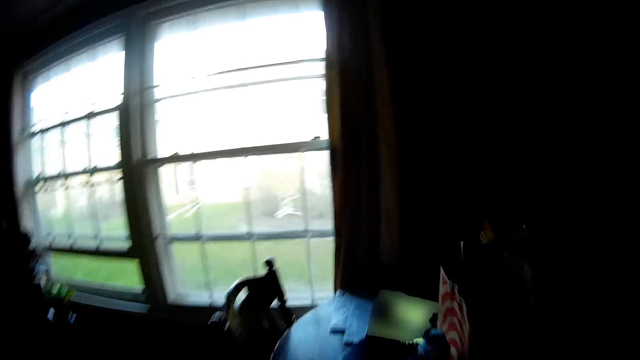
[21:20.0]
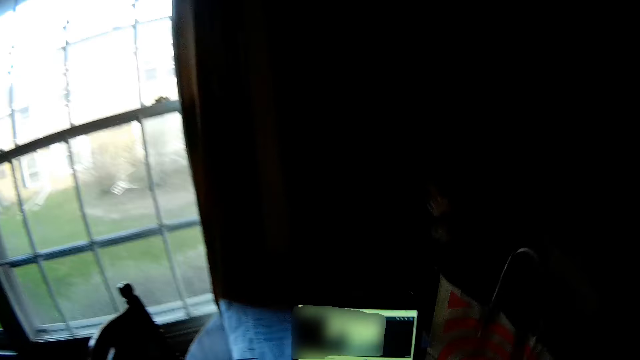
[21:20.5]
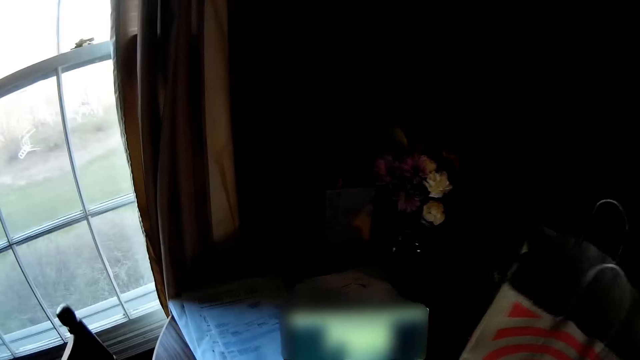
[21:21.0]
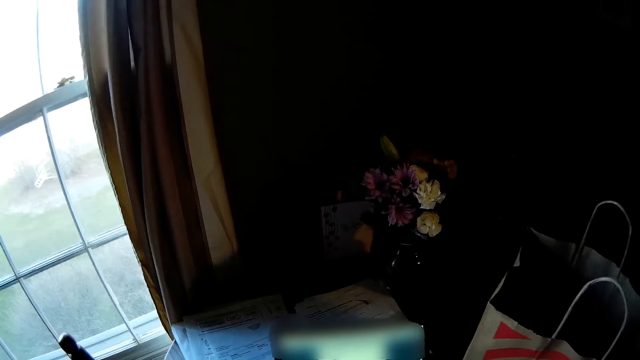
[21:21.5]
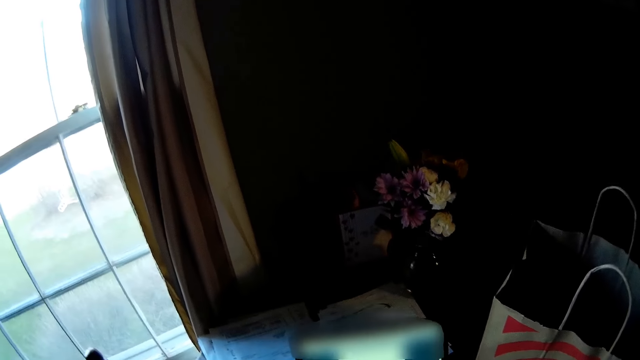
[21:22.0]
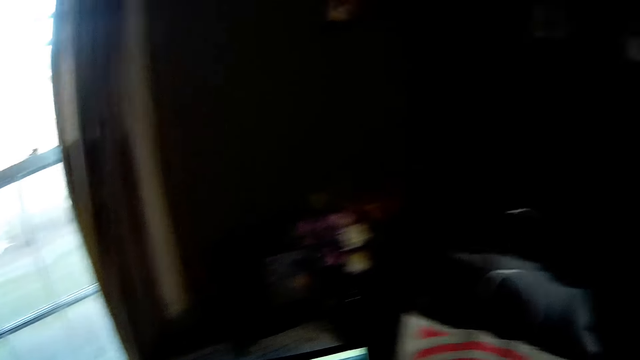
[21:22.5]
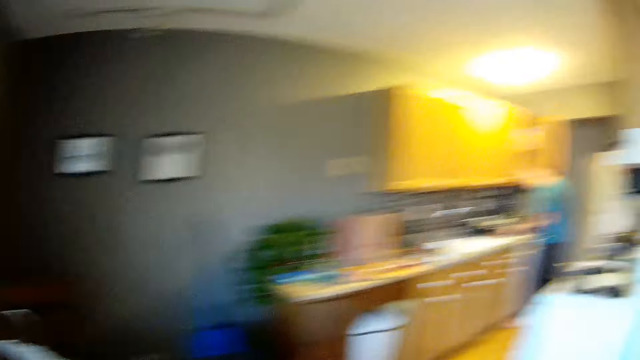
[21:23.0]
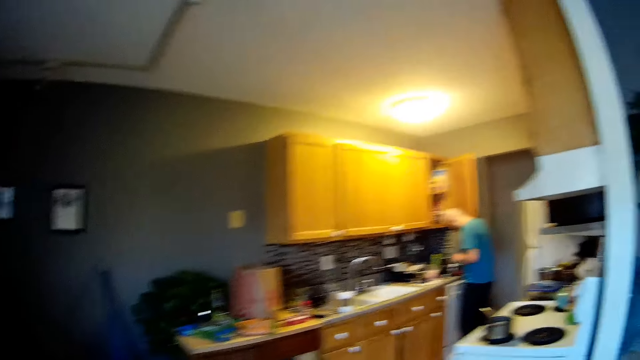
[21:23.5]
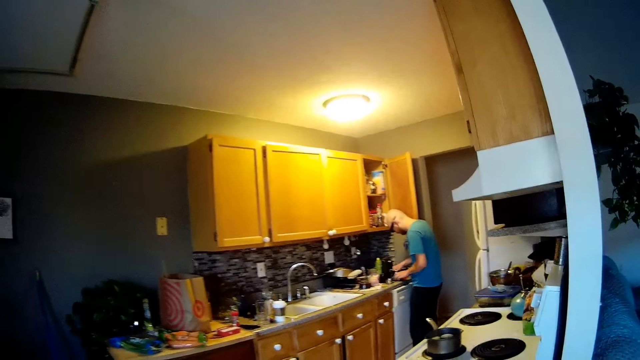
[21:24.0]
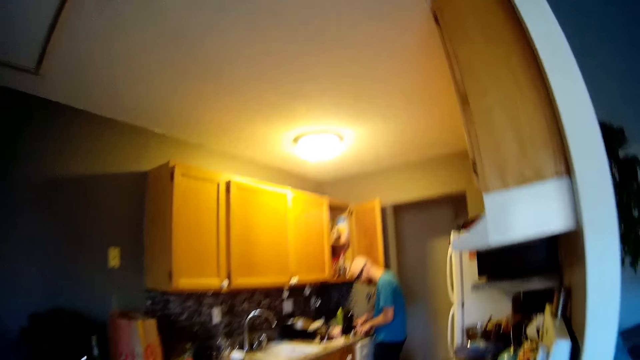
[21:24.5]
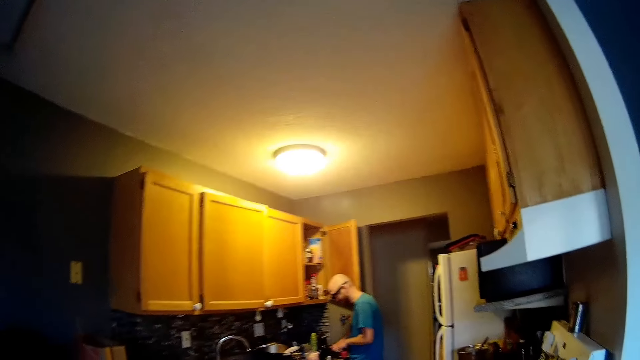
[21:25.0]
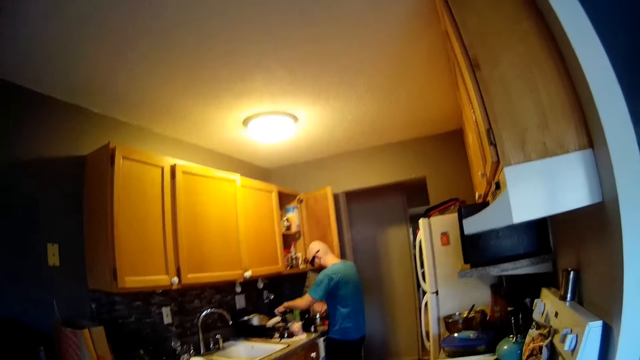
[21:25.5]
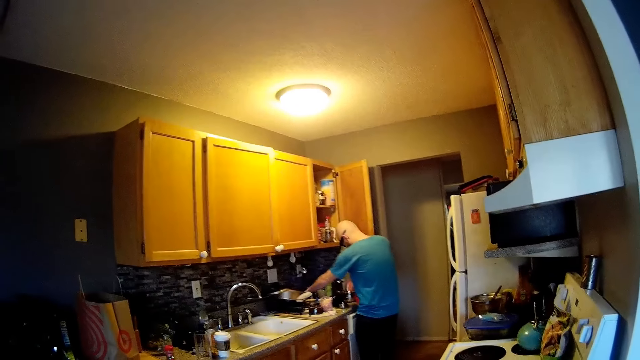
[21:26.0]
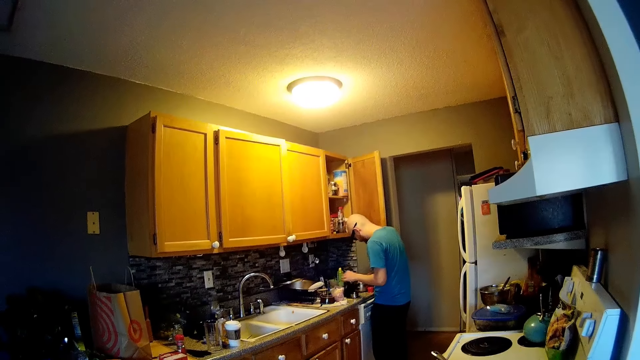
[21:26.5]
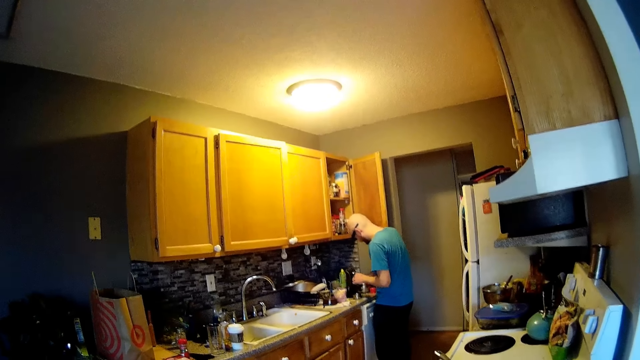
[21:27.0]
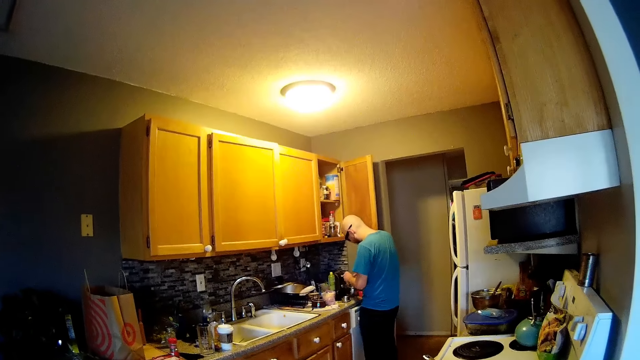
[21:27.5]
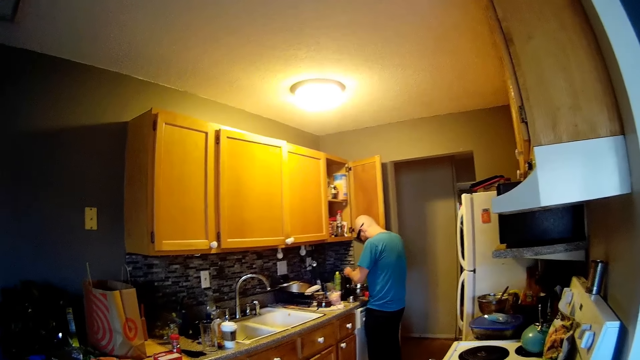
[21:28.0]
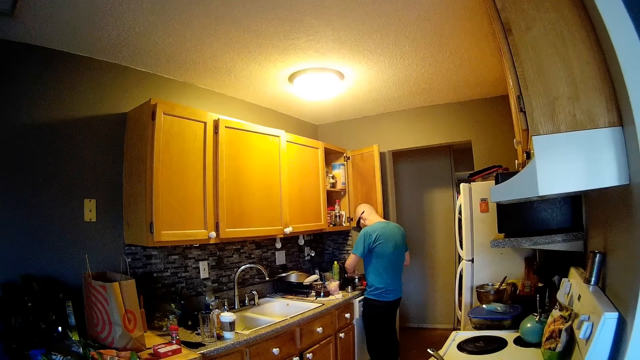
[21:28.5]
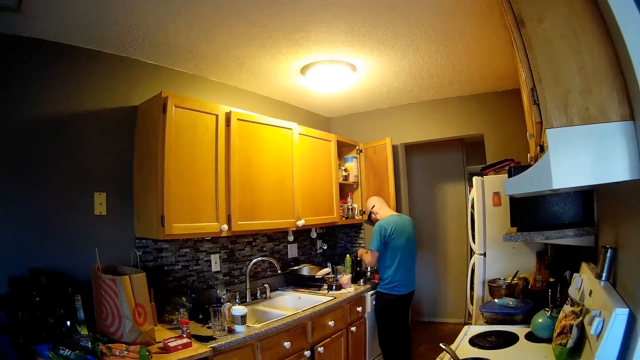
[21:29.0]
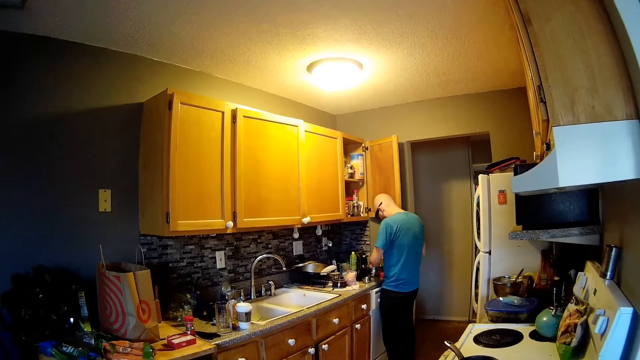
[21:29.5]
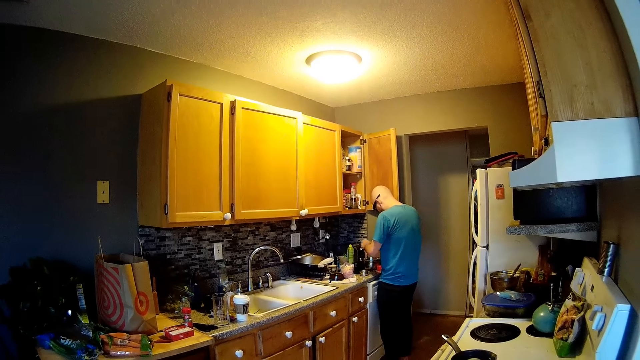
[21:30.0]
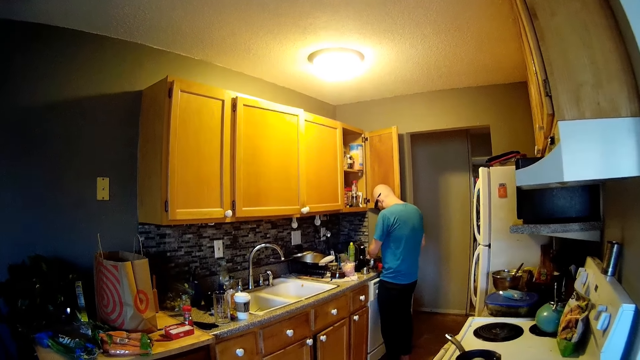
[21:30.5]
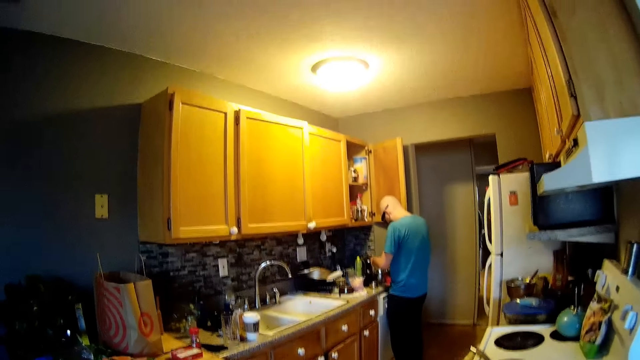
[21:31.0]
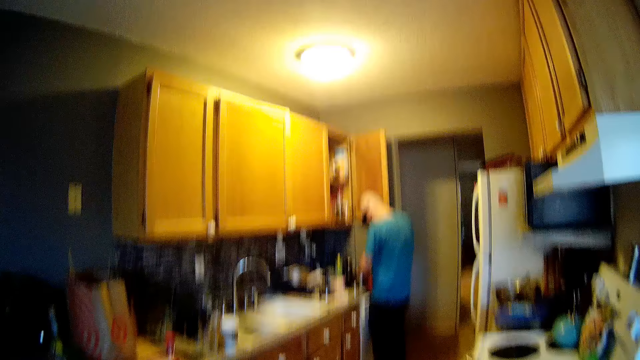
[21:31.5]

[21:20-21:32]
The camera wearer looks around. A man puts his right hand inside the bowl, touches the cheese with both hands, picks up the cheese from the bowl with his left hand and drops the cheese on his right hand with his left hand. The man moves both his hands.

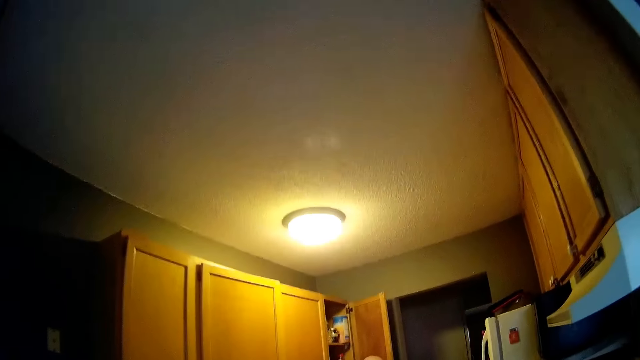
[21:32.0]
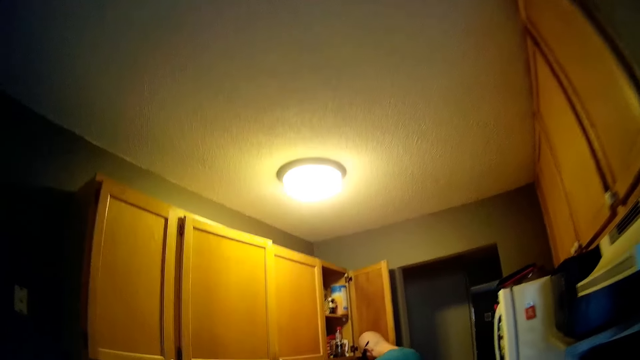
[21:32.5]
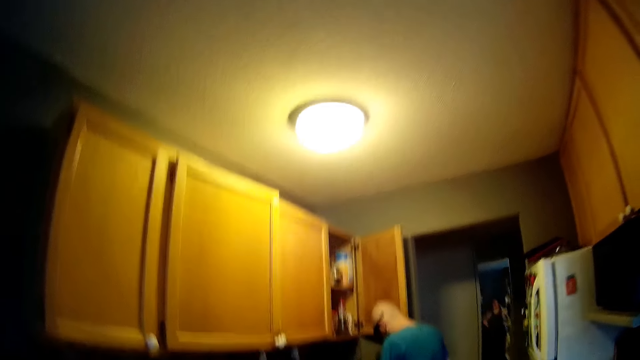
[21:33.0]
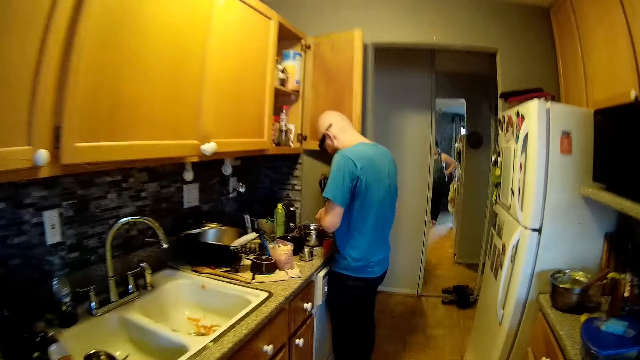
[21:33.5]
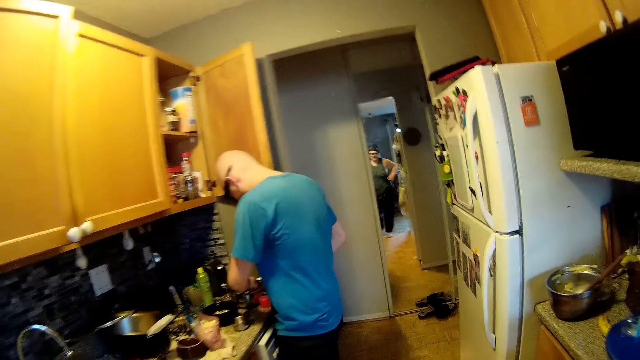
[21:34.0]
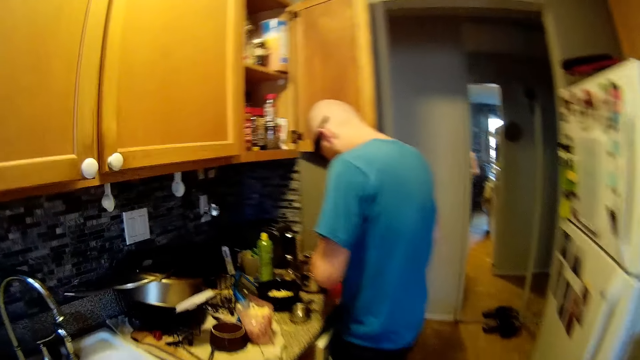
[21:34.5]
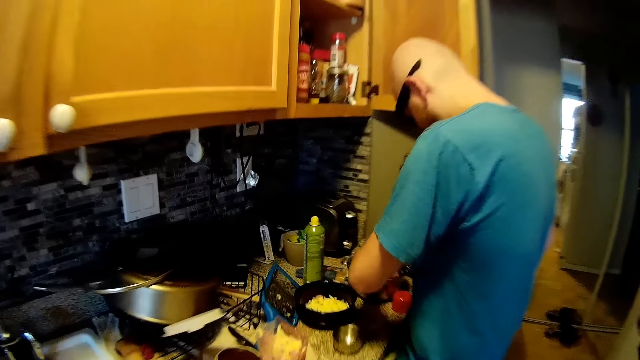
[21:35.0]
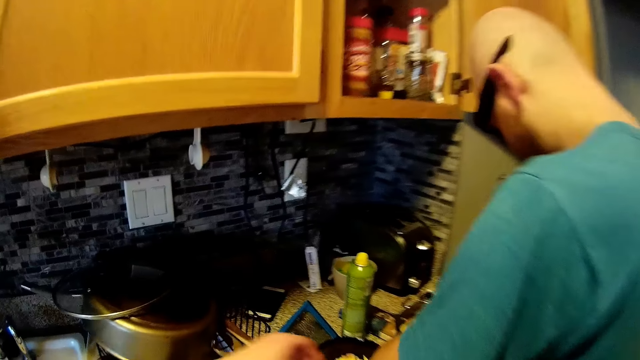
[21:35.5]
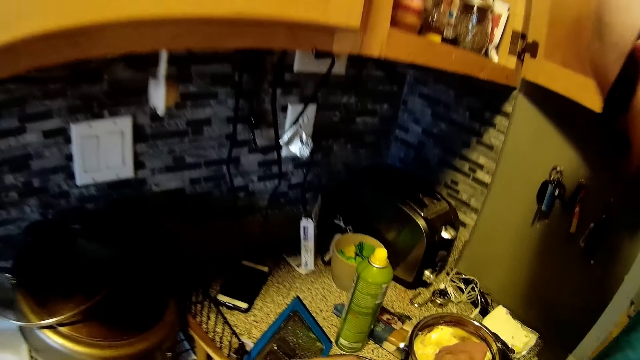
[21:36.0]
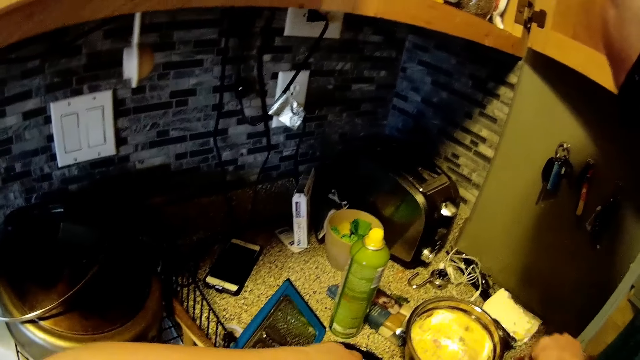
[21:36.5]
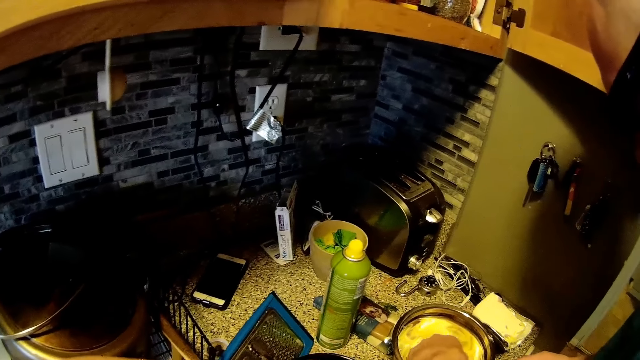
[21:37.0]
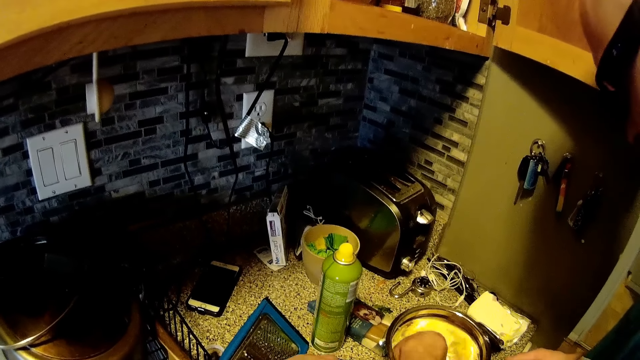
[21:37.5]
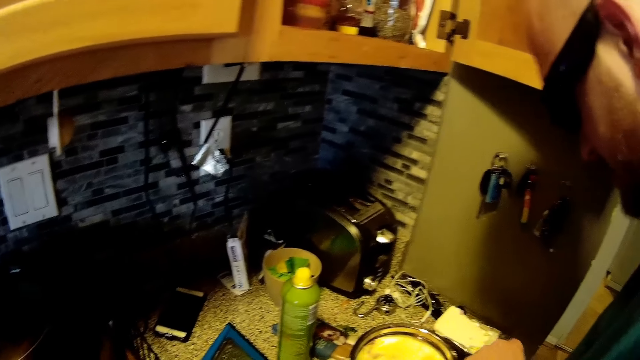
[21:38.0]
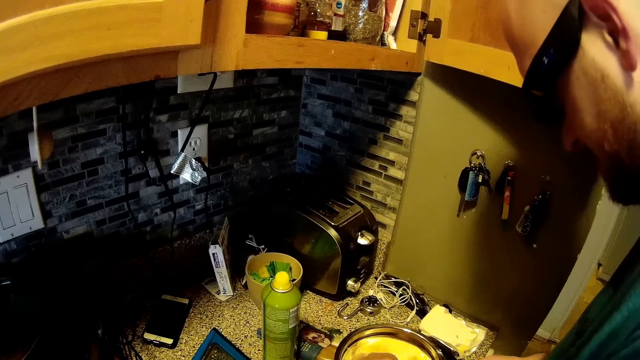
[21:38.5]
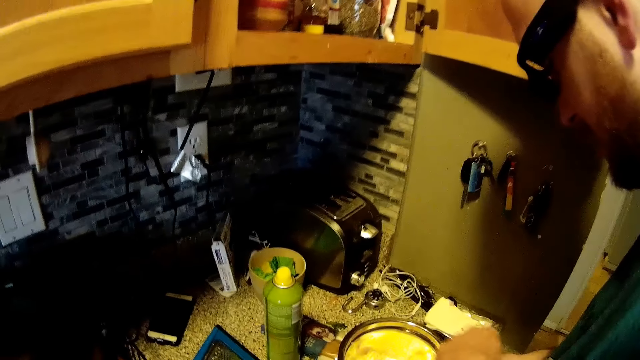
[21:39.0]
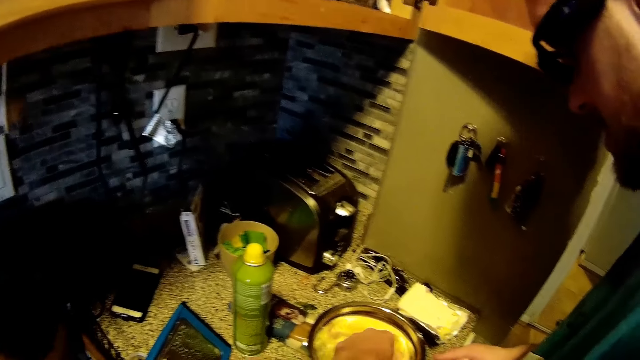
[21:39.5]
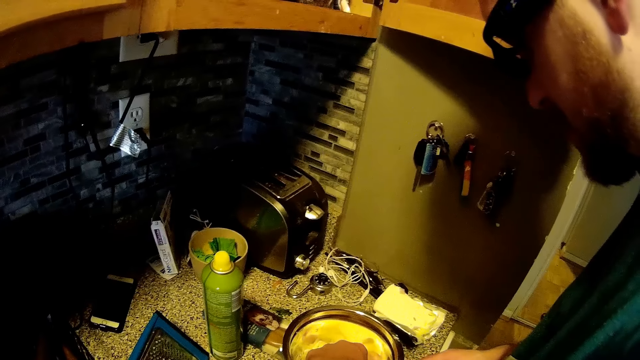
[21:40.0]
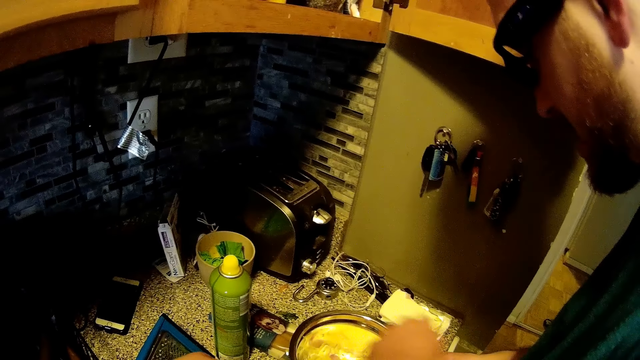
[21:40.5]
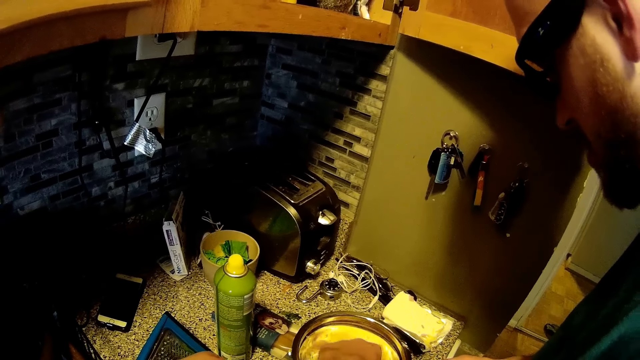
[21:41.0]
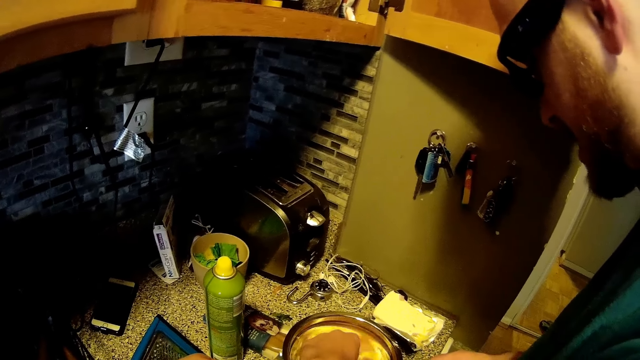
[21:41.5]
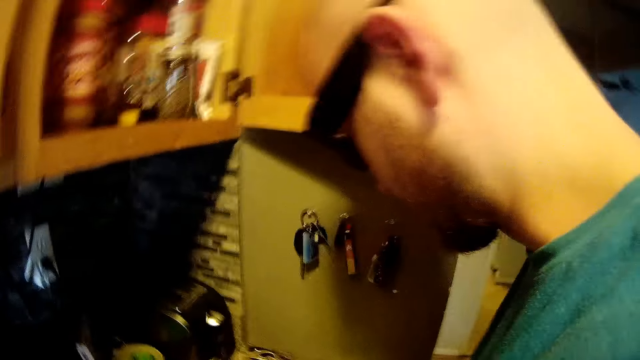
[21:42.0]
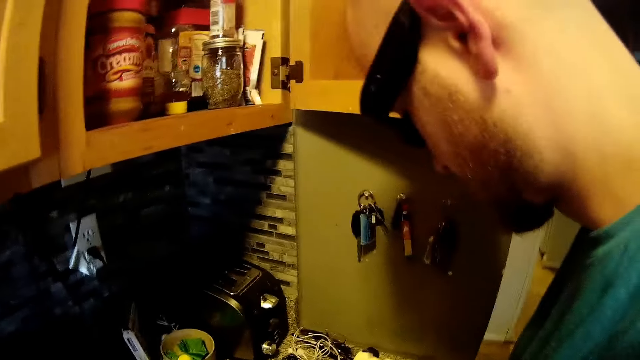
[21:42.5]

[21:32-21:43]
The camera wearer walks. She puts her left hand on her waist. A man prepares cheese. The camera wearer touches the bowl with her left hand.
